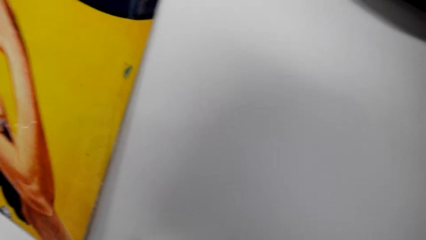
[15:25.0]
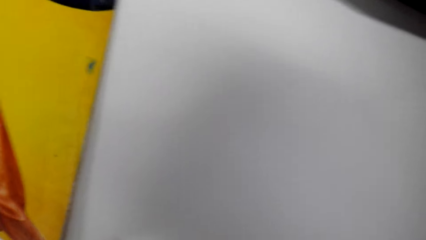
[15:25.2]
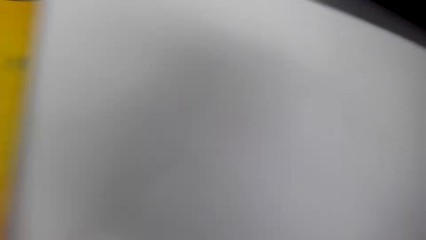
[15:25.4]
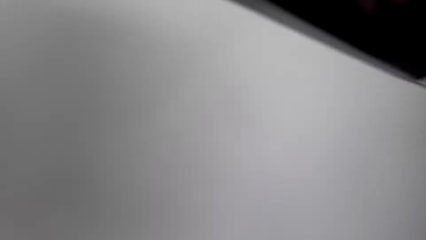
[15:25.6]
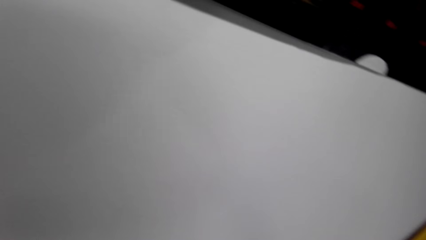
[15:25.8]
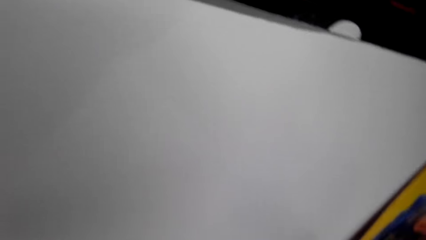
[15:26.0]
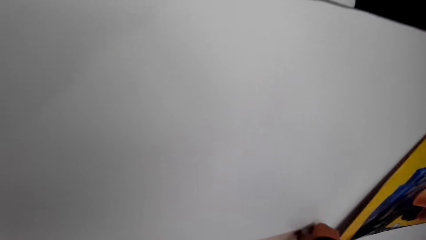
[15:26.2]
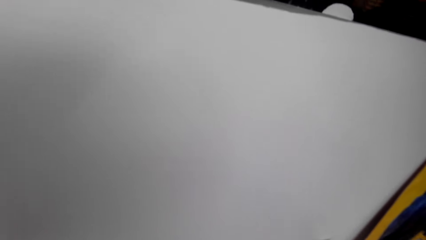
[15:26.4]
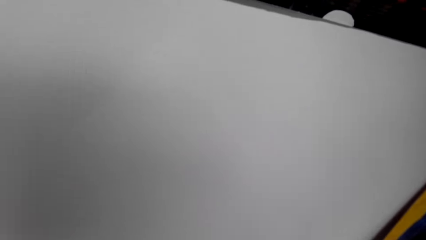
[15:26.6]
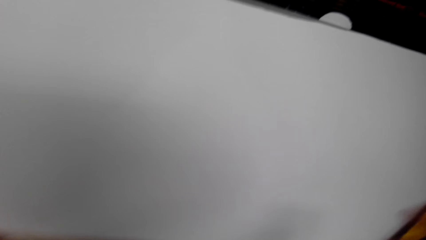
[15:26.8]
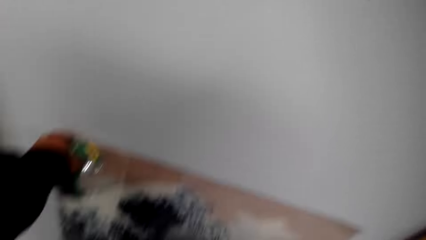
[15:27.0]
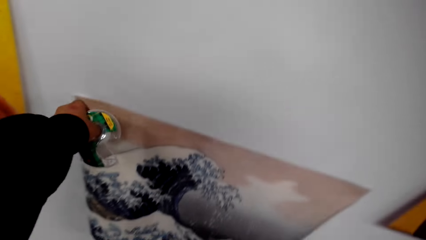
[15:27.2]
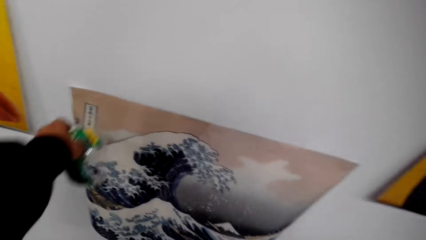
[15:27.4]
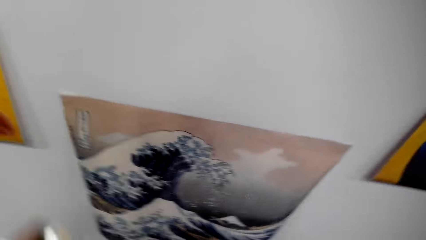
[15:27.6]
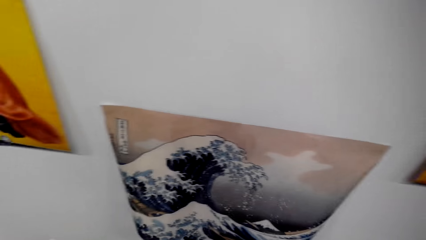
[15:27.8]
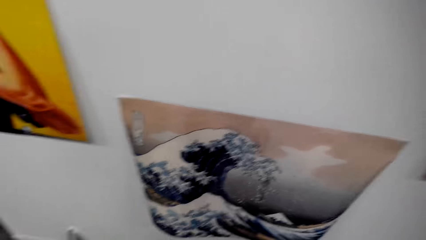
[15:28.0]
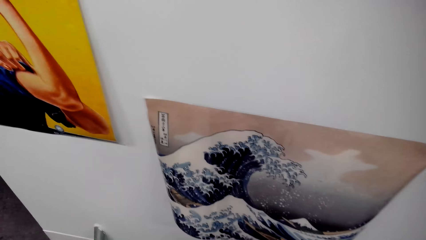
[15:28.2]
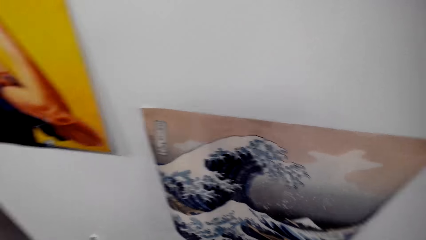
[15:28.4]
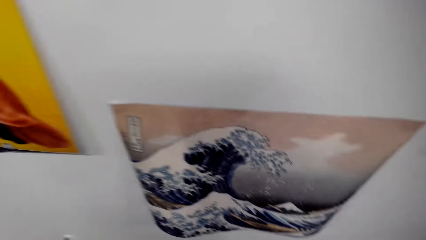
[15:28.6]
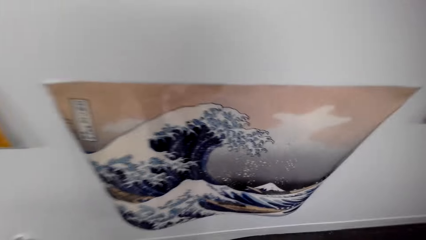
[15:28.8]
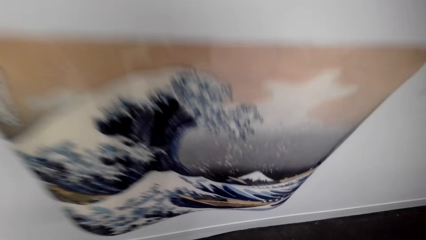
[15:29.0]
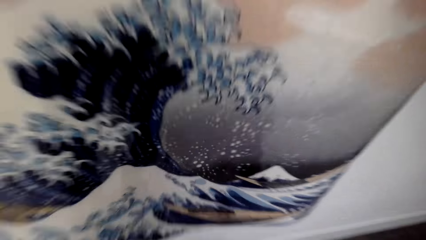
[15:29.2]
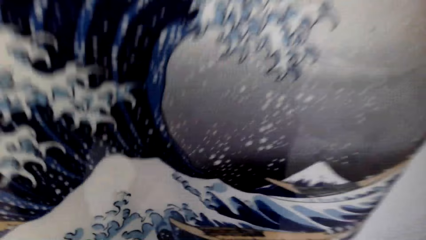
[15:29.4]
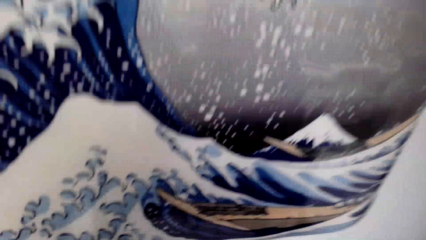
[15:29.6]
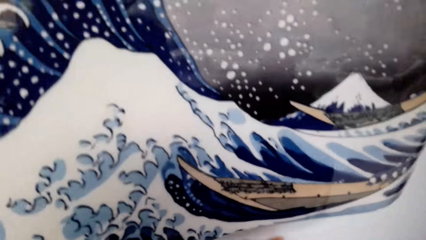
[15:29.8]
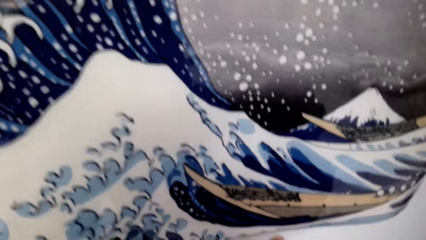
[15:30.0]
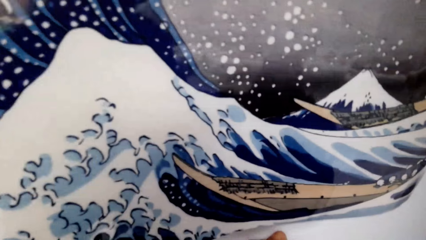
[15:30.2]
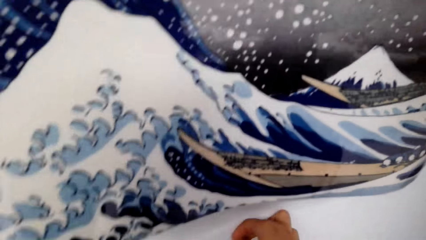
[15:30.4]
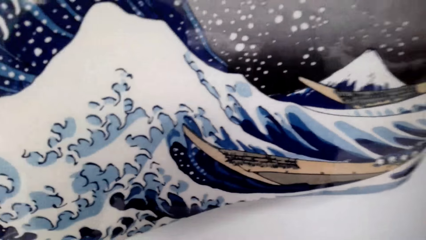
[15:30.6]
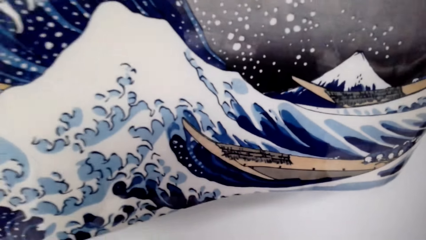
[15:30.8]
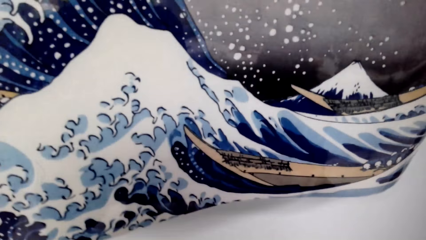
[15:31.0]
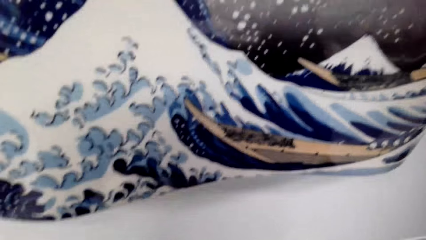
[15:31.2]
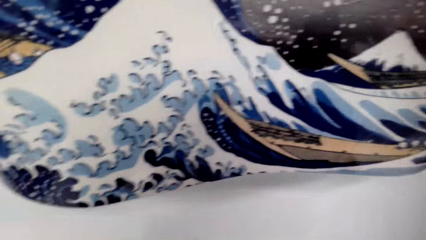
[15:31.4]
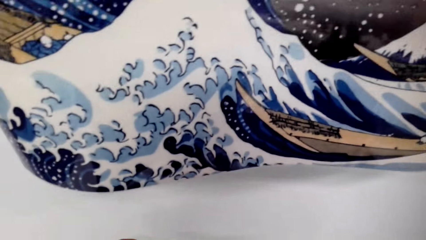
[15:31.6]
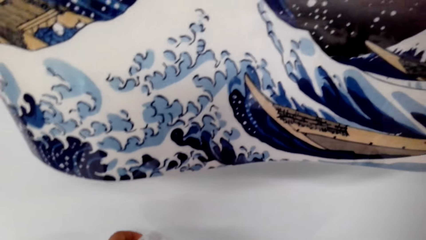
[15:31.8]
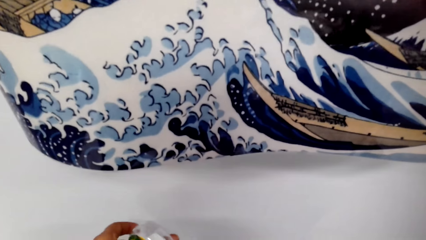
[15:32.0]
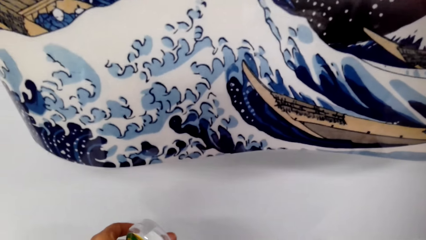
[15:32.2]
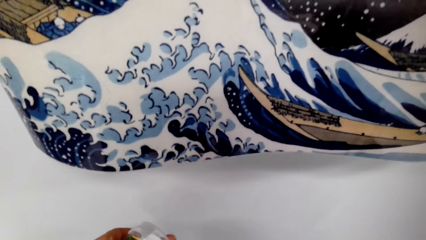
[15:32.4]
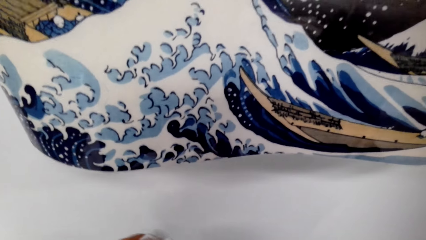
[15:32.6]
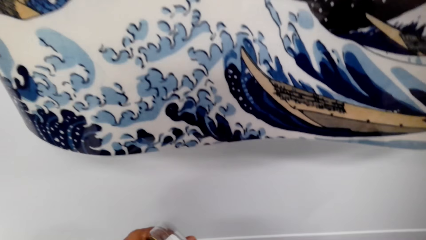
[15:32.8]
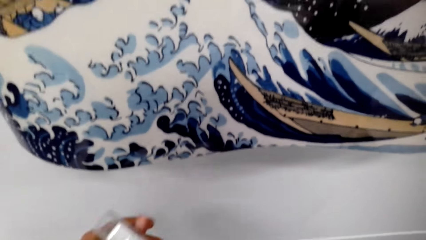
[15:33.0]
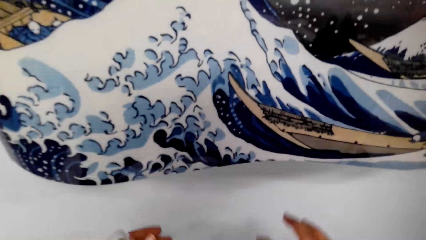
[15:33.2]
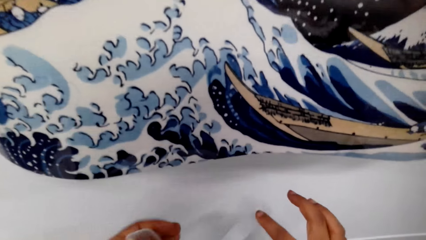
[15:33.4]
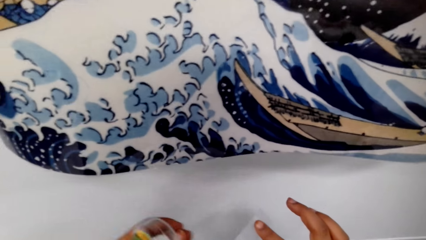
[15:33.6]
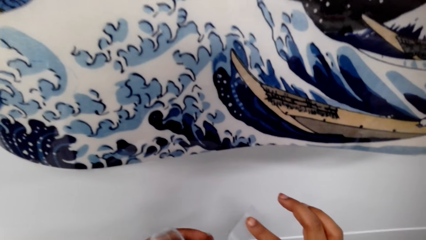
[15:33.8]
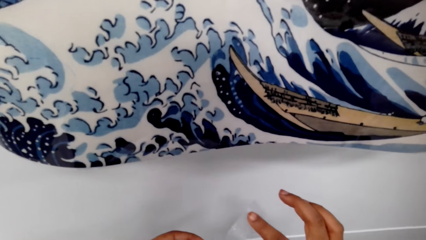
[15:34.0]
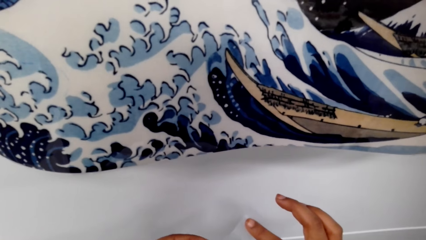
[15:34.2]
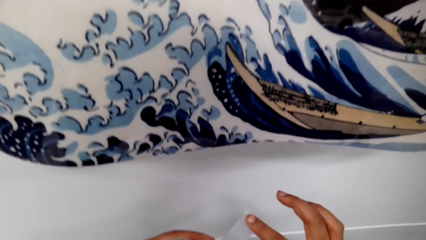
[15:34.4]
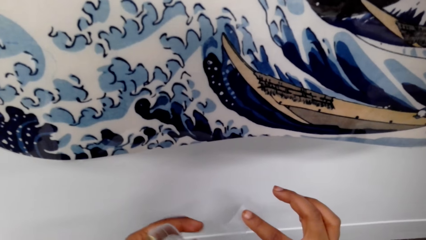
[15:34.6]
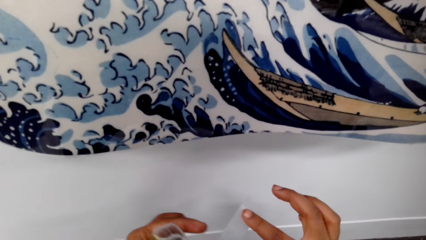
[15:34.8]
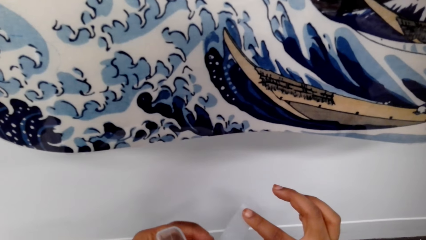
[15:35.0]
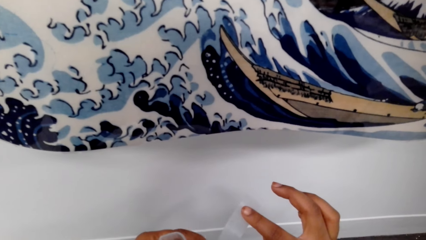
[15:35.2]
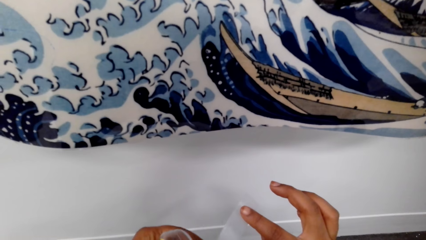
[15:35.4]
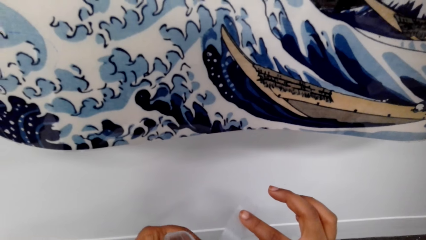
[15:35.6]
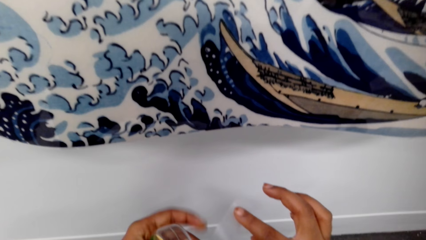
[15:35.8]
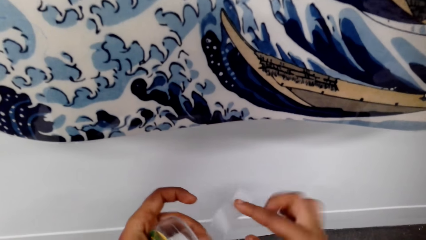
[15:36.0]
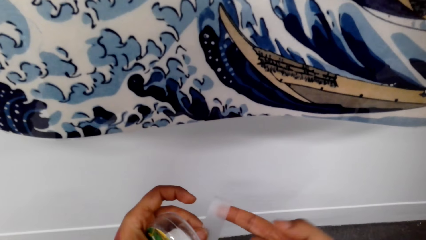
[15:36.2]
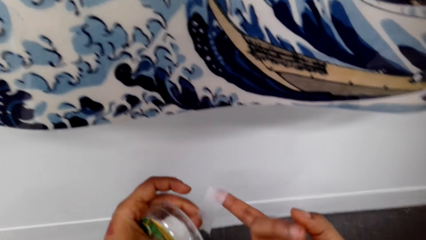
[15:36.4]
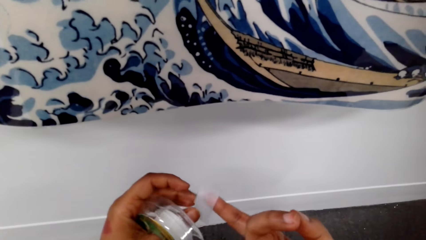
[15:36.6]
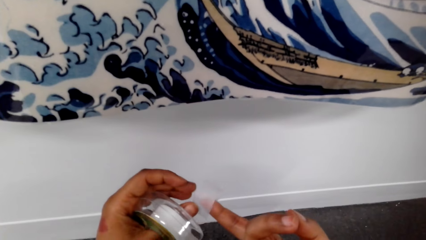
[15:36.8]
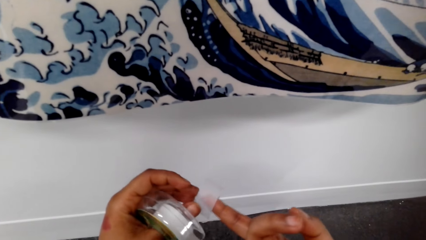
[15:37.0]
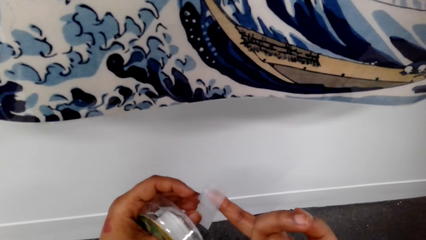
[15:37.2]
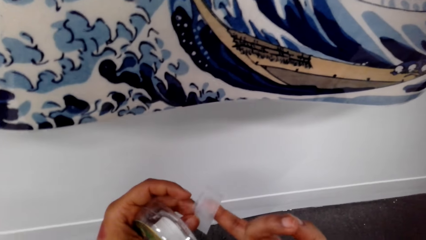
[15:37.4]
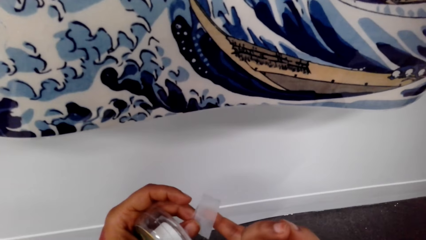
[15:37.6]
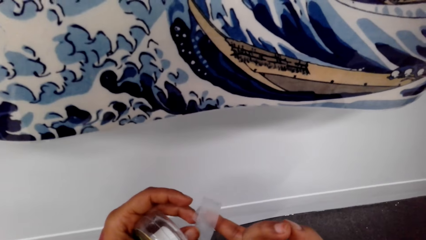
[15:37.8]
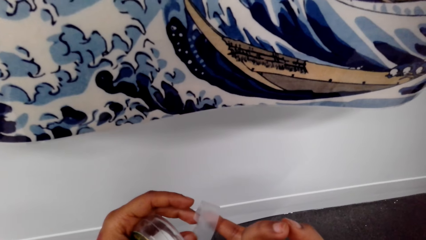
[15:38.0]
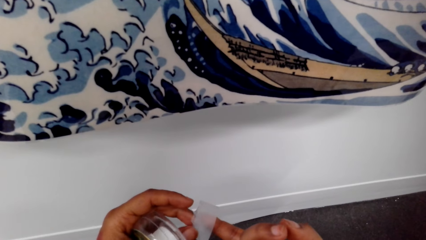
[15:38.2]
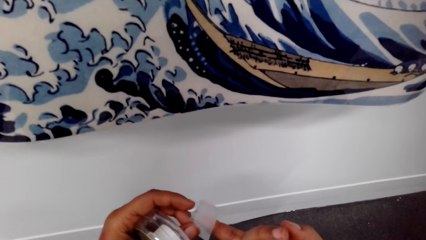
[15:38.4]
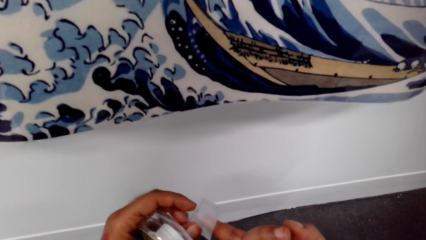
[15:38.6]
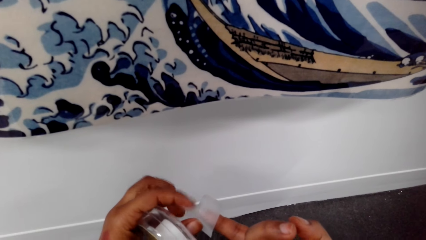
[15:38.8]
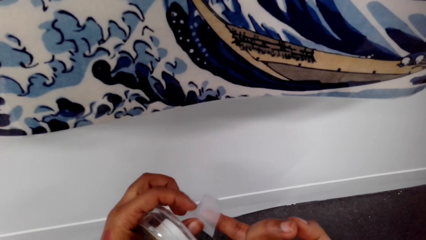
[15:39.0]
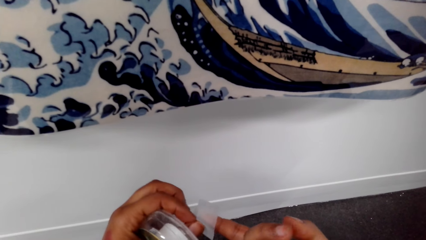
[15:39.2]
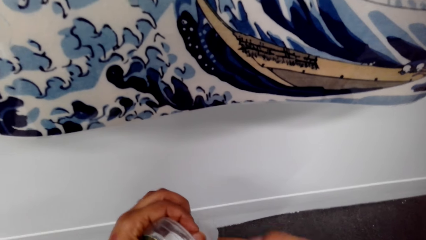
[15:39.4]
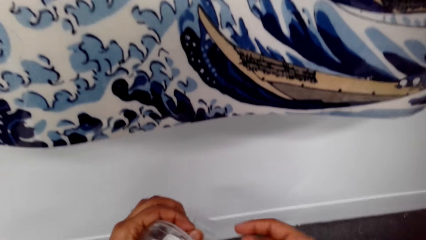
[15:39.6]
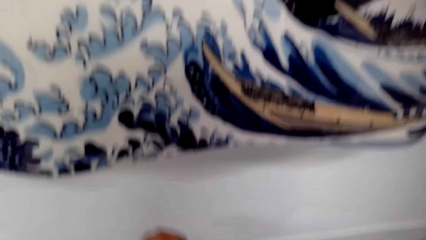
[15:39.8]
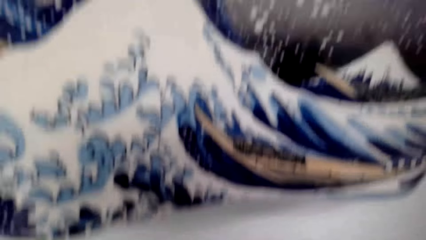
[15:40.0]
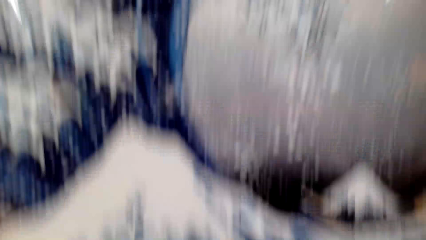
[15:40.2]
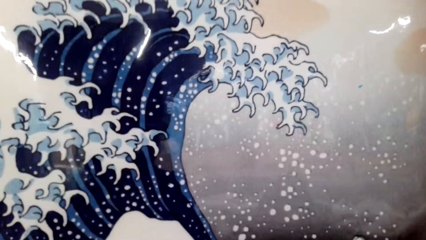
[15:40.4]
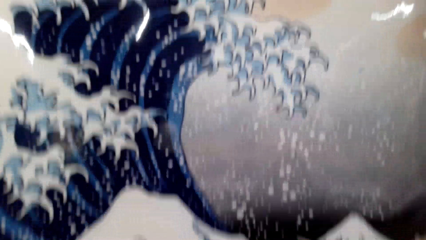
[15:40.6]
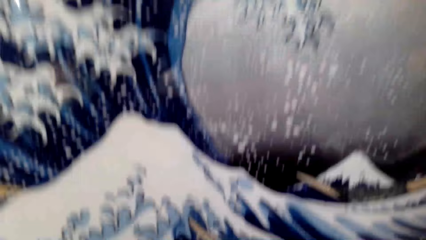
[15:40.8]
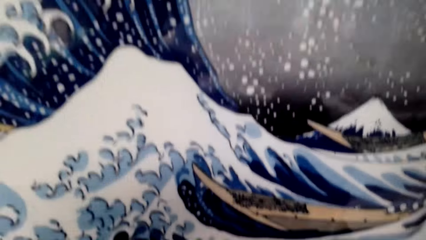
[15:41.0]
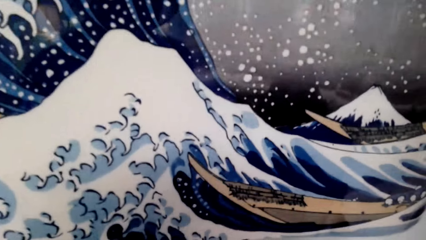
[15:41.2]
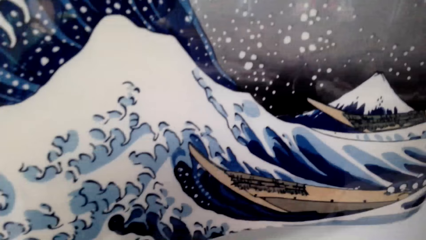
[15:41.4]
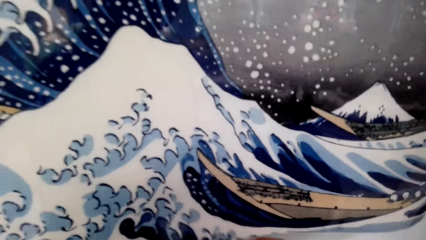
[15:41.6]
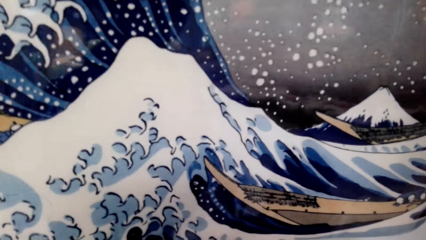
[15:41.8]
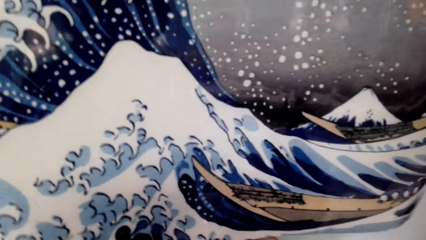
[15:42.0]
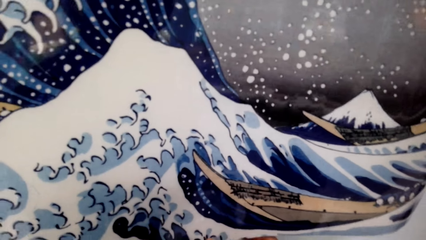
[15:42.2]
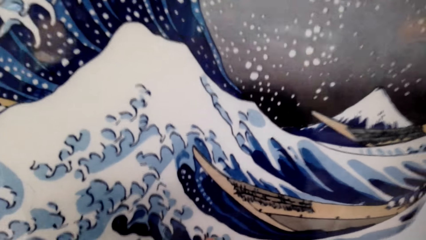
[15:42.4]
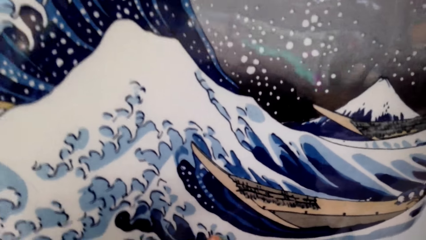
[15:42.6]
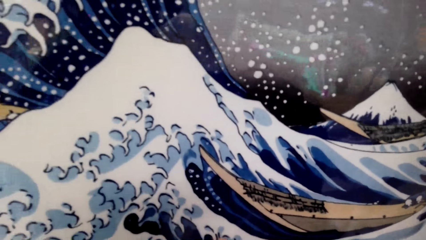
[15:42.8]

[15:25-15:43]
The camera wearer looks around. They cut the tape. They cut the cellotape. They attach the paper roll to the wall with cellotape.
